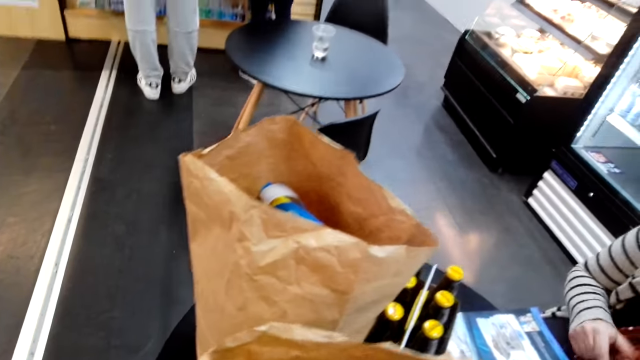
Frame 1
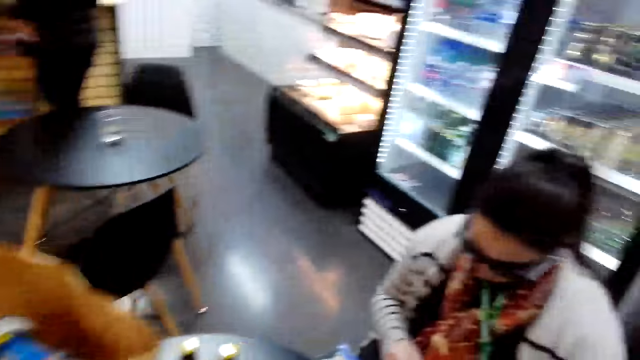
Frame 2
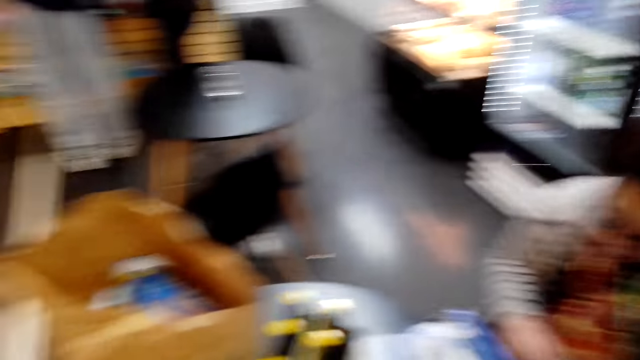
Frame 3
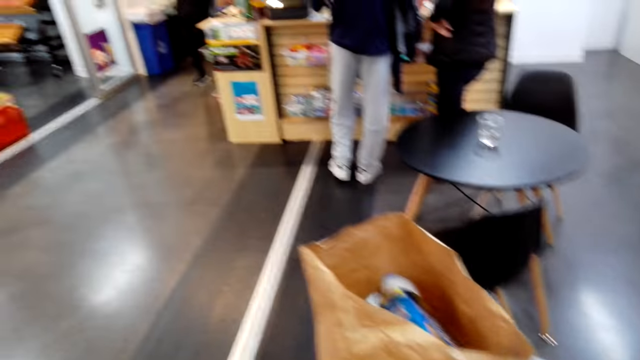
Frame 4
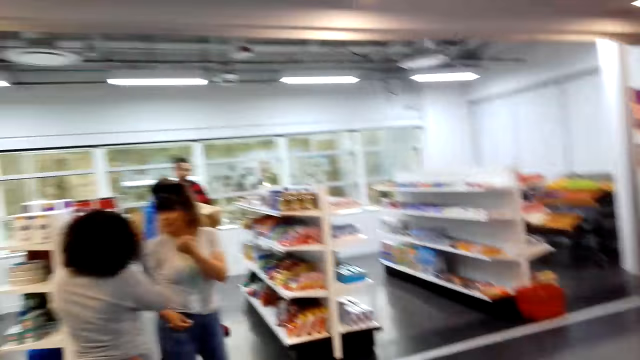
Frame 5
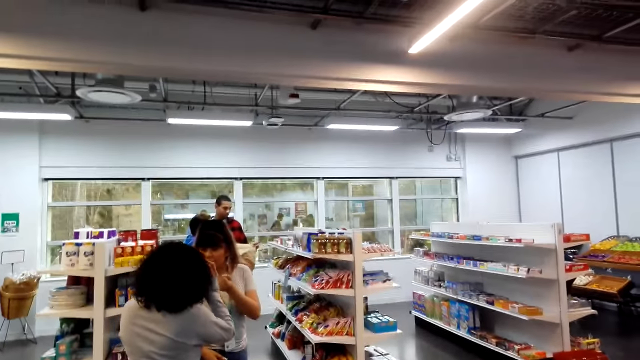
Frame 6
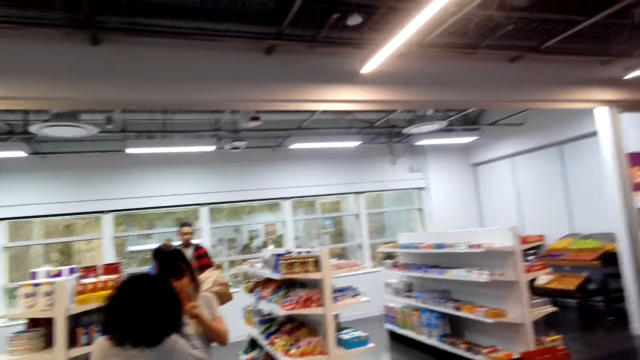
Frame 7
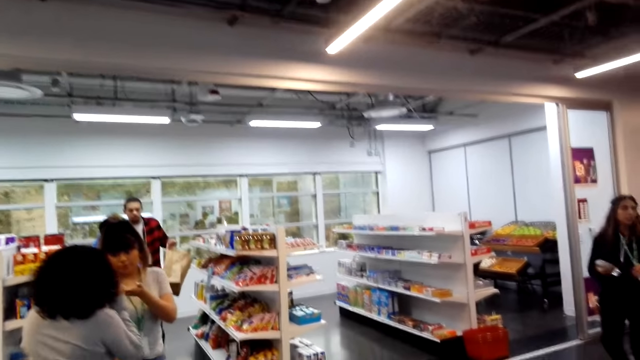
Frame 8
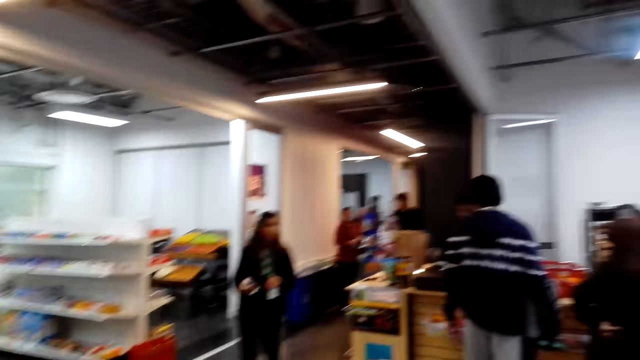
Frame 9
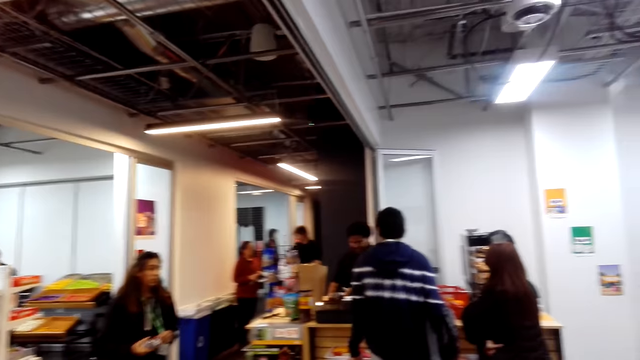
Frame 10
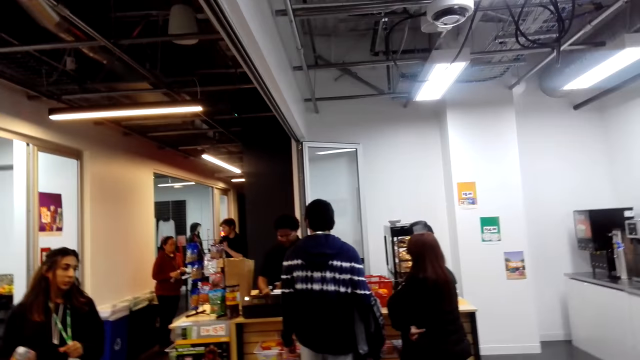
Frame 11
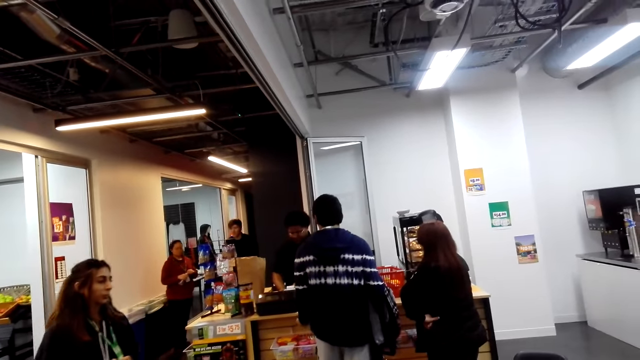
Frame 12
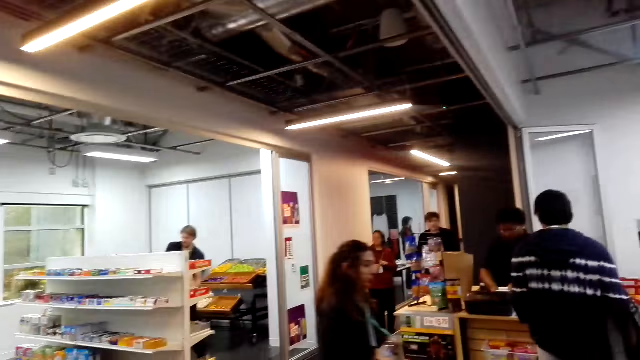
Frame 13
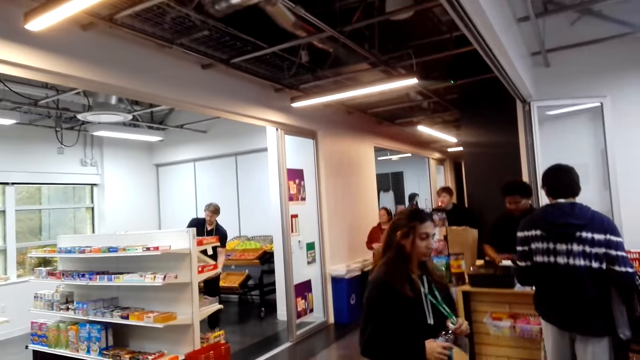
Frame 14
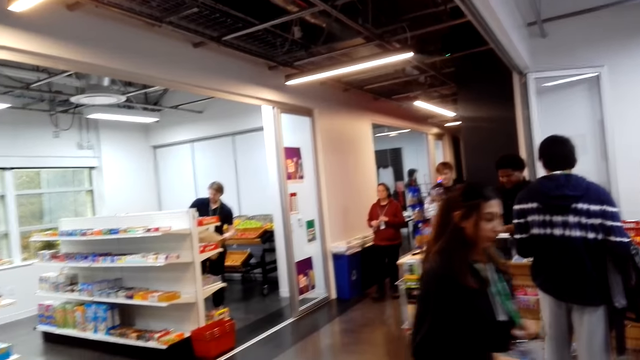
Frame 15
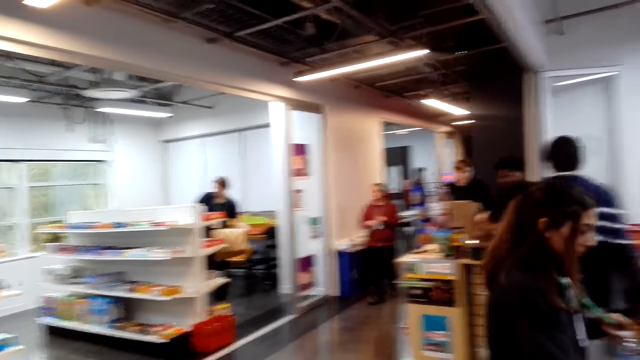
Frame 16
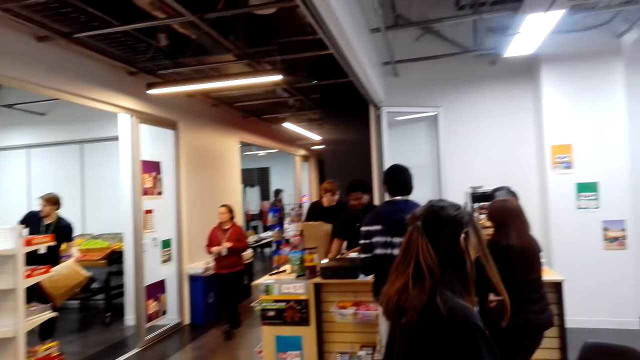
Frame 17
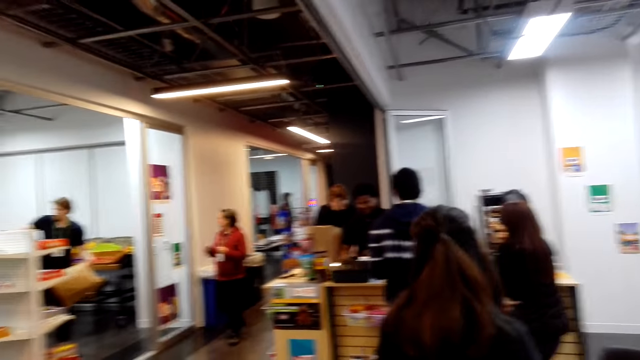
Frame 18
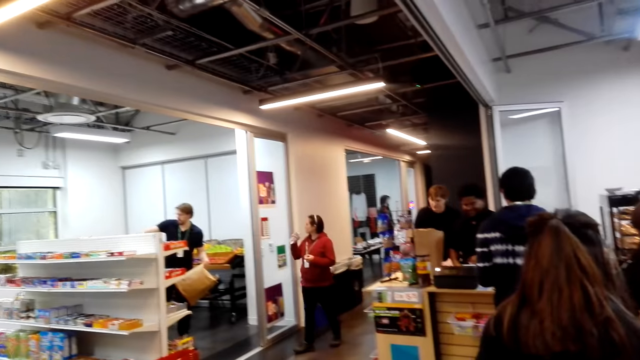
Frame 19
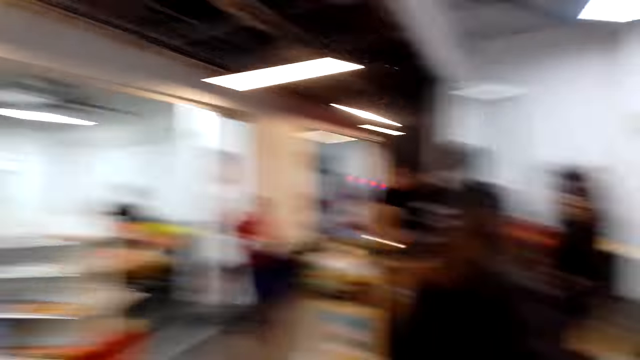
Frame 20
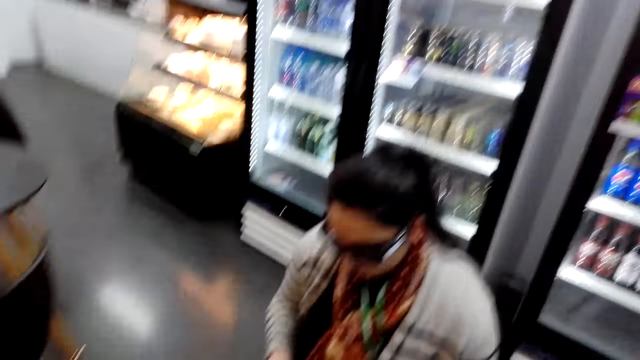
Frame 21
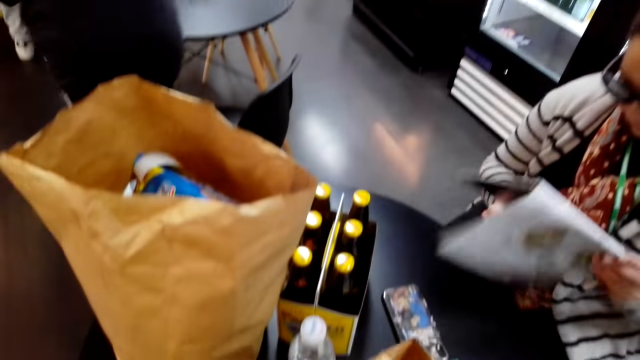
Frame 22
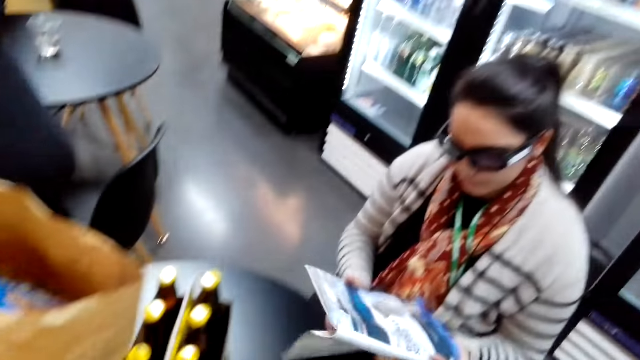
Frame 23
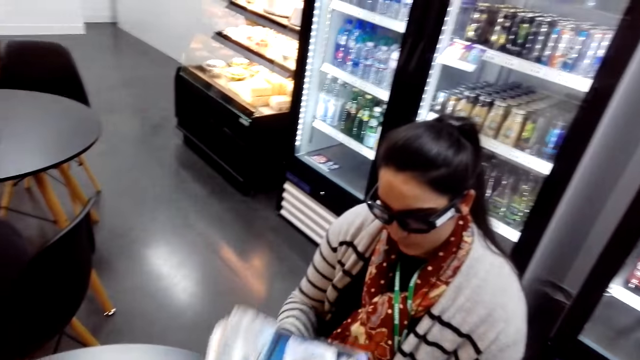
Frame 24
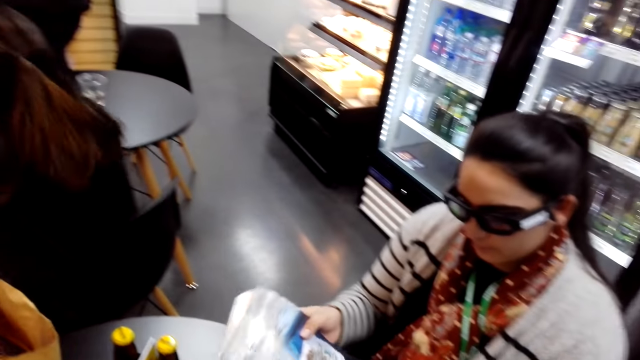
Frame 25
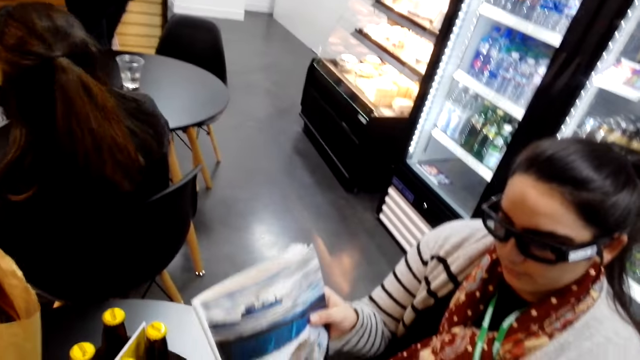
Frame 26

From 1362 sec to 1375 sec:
The camera wearer touches the bag. They turn around. A person interacts with another person. Another person walks in the shop. Another person walks in the shop. Another person scans items at the counter. Another person walks in the shop. Another person packs items in the shopping bag. Another person picks items on the shelf. The first person who walked in the shop takes water. Another person looks at the magazine. A female picks the article.

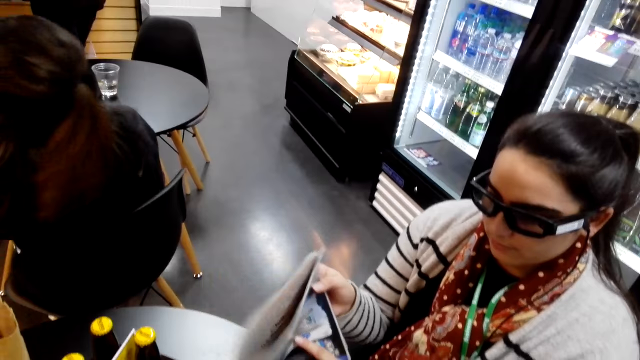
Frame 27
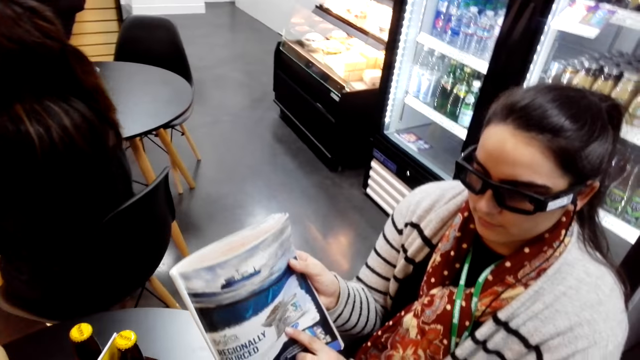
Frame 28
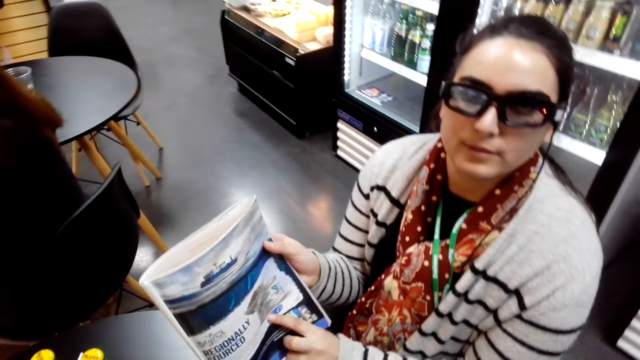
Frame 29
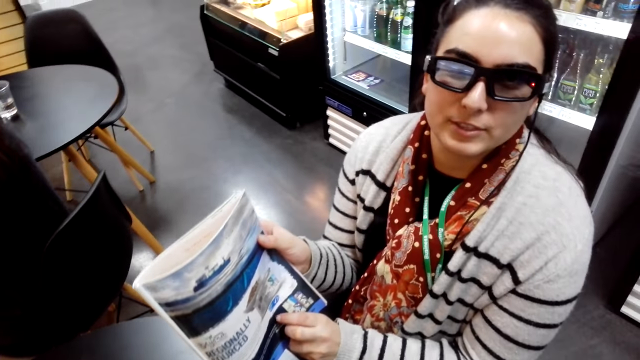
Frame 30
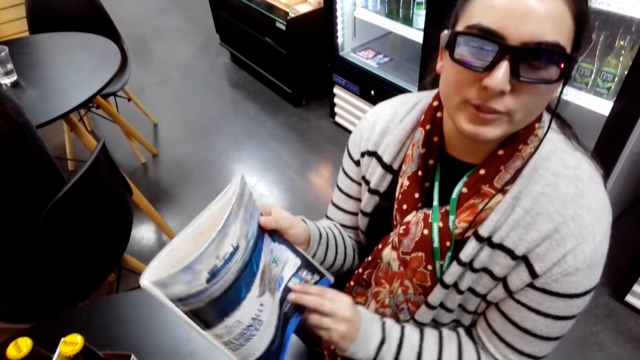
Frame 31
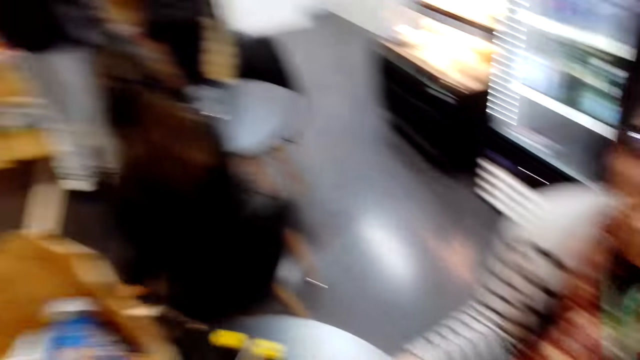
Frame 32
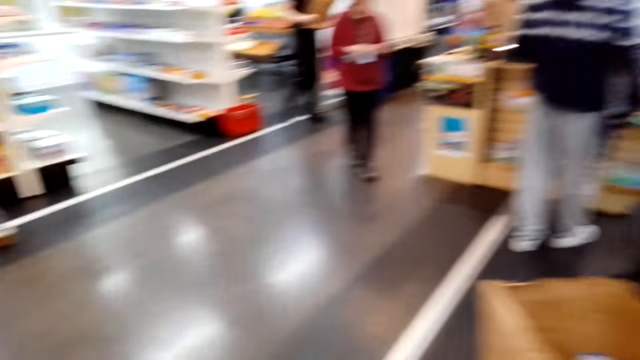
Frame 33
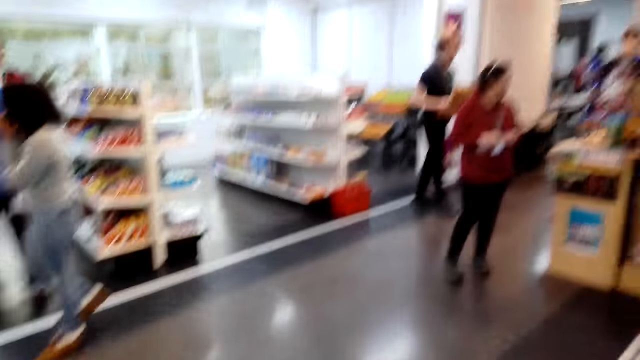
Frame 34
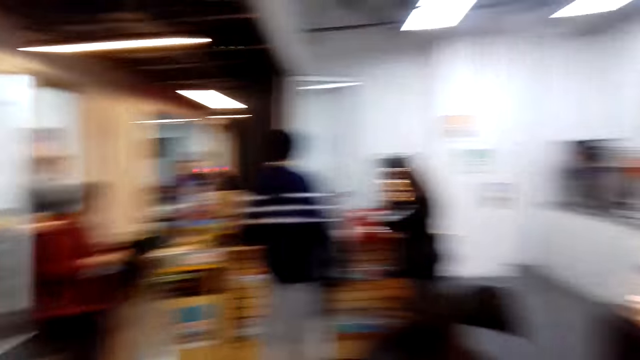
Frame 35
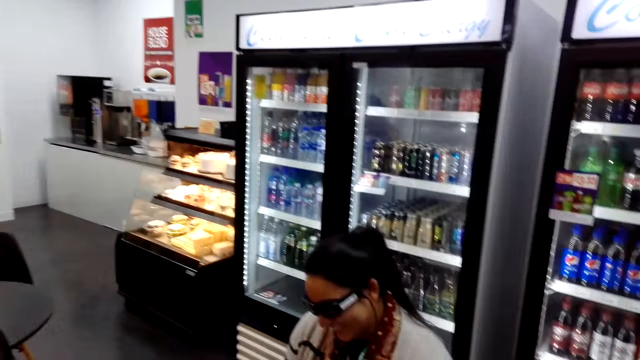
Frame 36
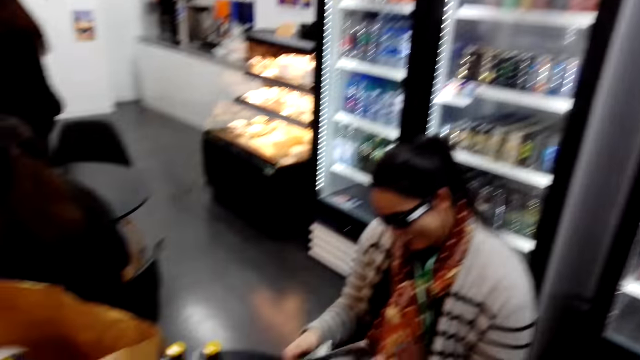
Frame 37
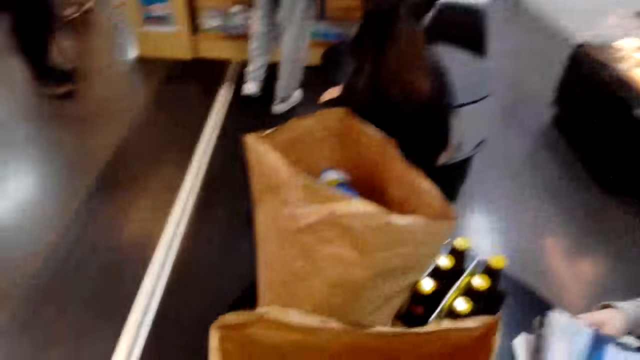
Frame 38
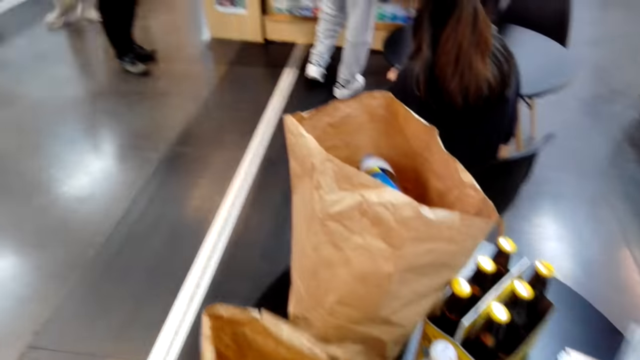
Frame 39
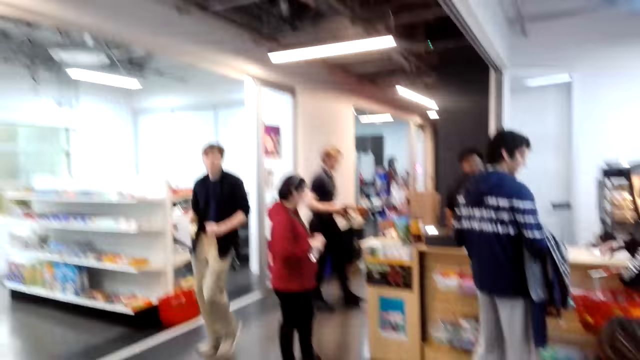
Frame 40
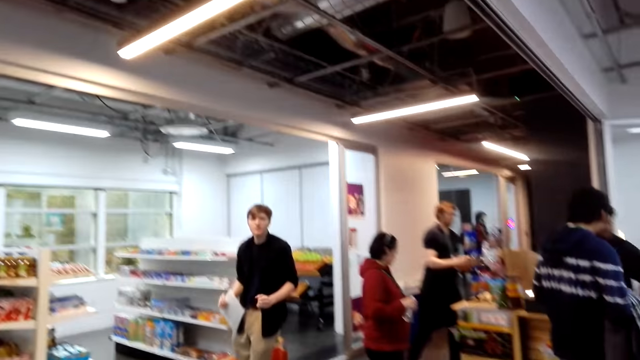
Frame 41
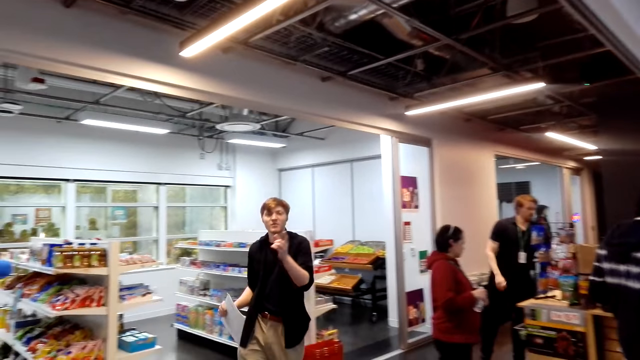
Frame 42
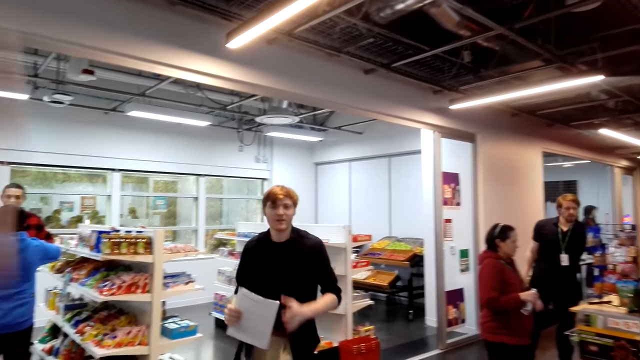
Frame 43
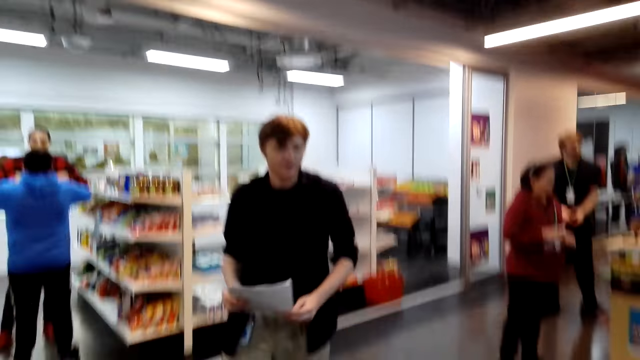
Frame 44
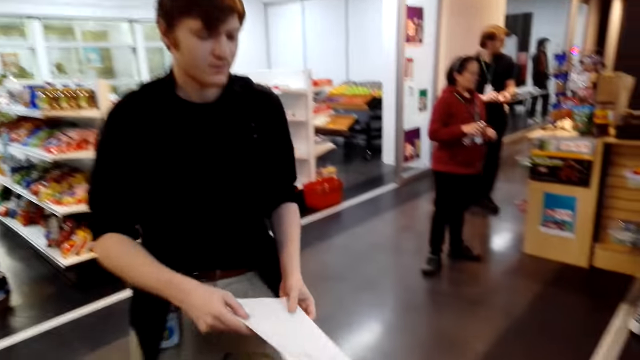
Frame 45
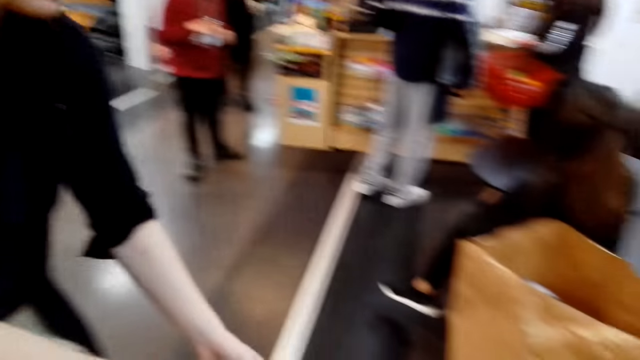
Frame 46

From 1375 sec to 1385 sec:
A person sits on the chair. A female shows the article page to the camera wearer. The camera wearer turns. Another person holds a piece of paper walking.
